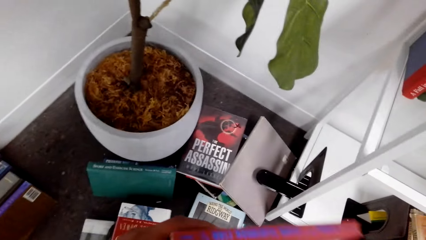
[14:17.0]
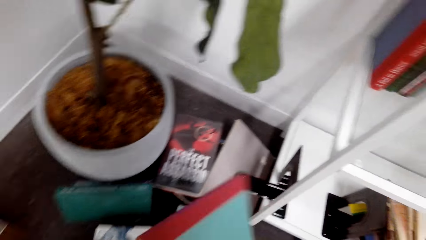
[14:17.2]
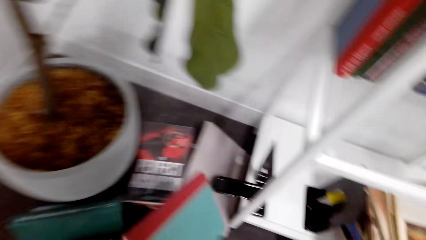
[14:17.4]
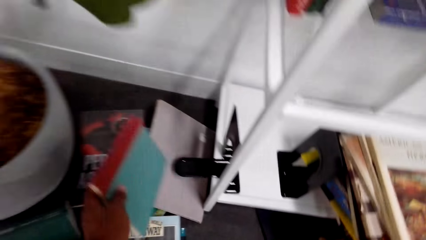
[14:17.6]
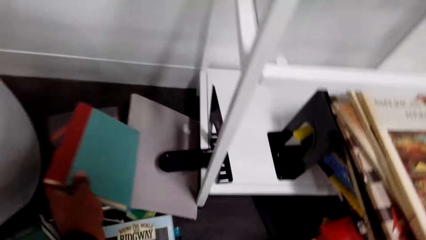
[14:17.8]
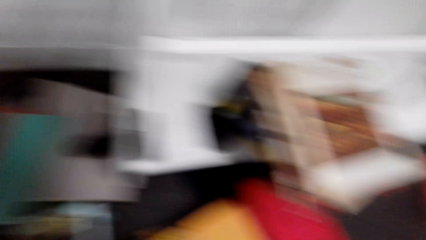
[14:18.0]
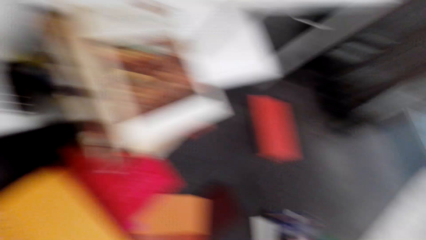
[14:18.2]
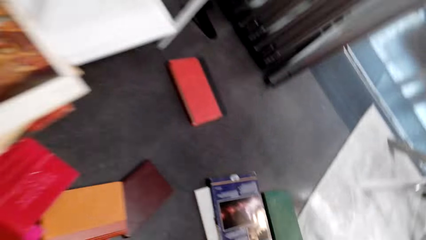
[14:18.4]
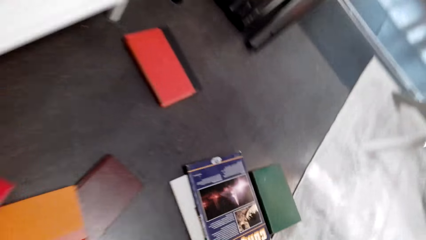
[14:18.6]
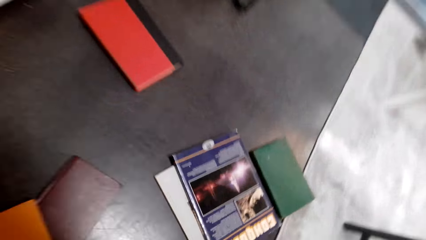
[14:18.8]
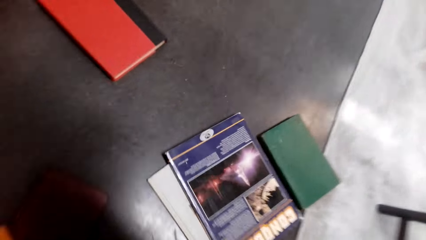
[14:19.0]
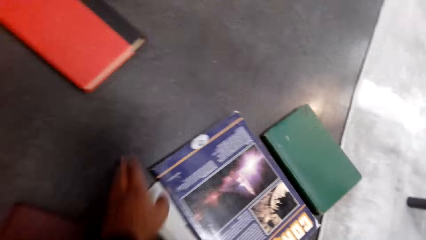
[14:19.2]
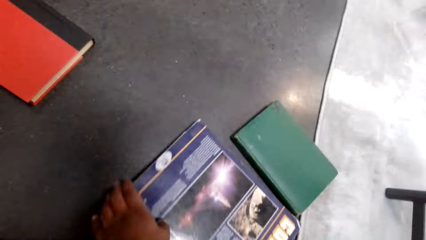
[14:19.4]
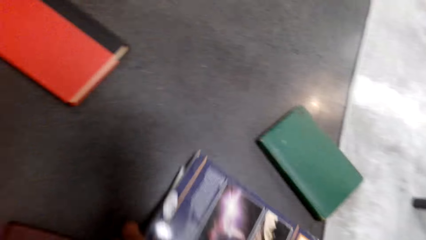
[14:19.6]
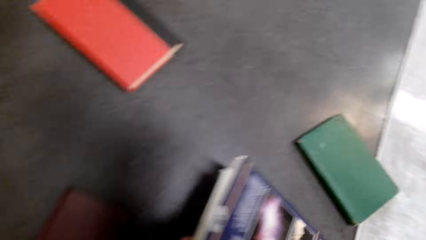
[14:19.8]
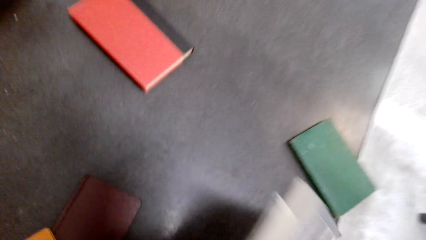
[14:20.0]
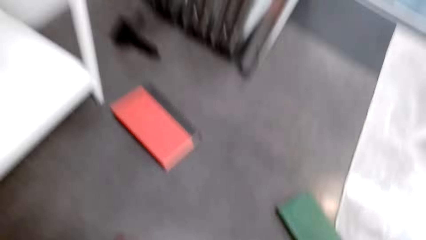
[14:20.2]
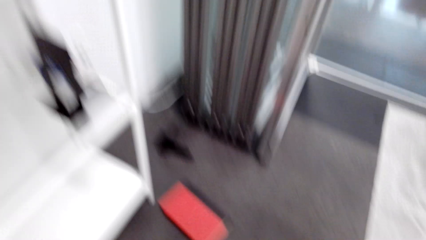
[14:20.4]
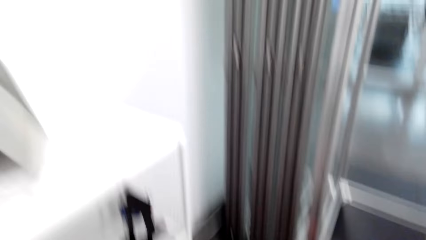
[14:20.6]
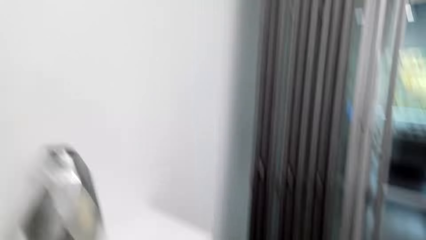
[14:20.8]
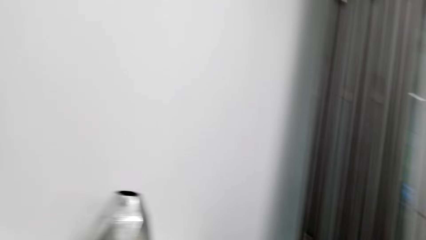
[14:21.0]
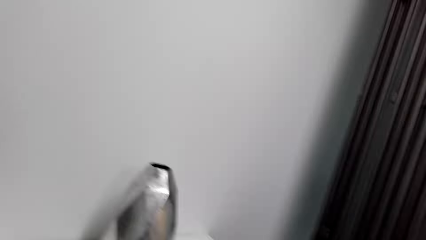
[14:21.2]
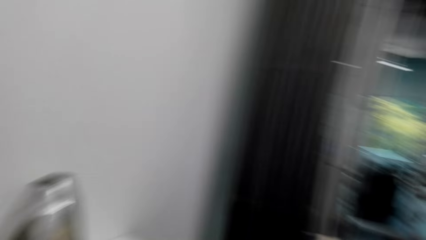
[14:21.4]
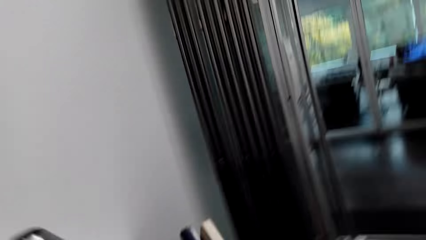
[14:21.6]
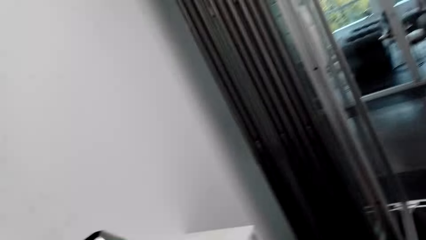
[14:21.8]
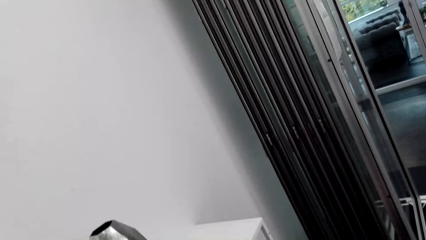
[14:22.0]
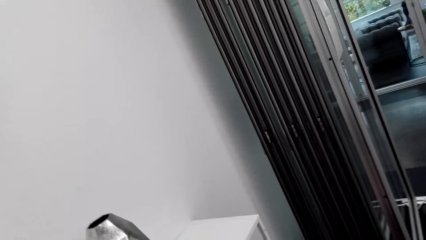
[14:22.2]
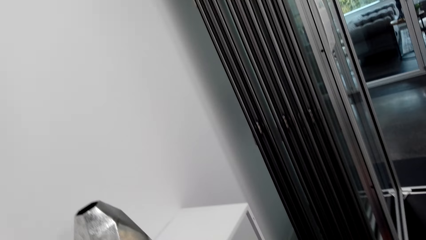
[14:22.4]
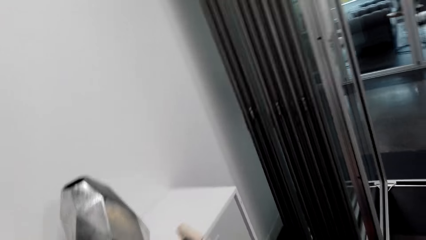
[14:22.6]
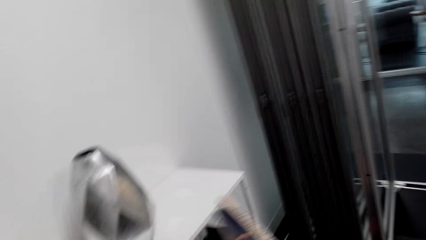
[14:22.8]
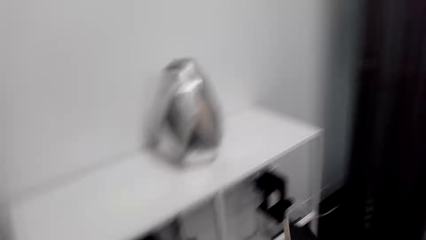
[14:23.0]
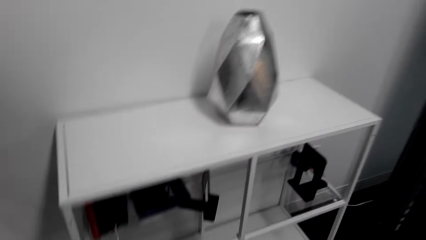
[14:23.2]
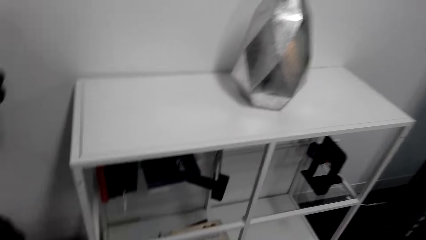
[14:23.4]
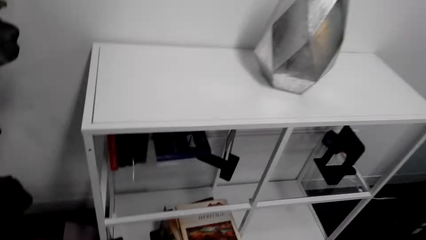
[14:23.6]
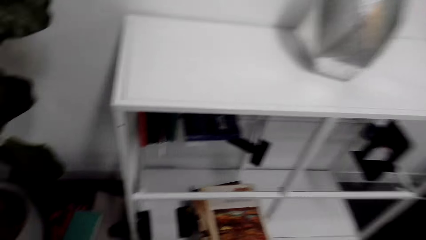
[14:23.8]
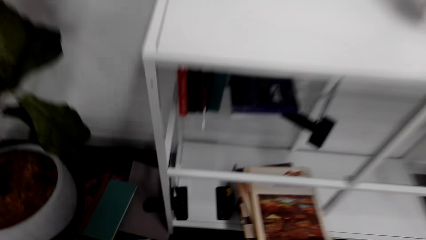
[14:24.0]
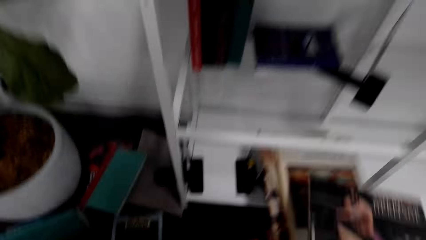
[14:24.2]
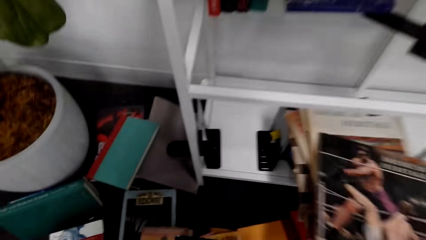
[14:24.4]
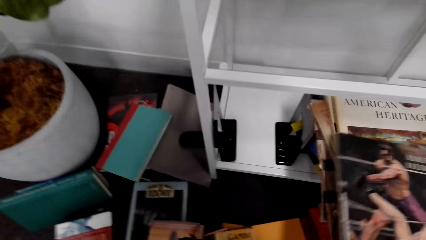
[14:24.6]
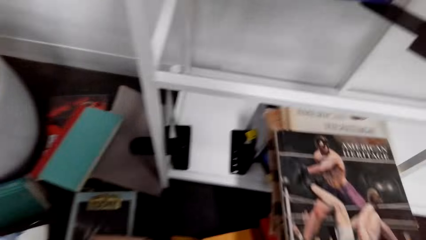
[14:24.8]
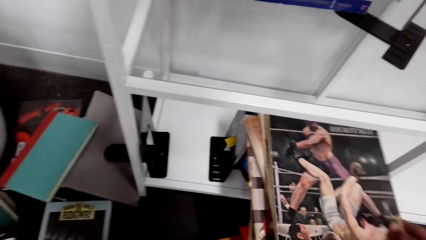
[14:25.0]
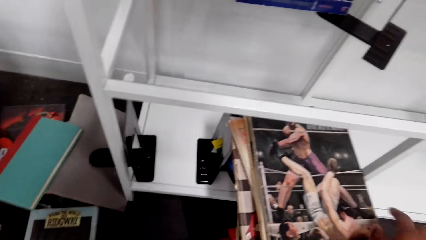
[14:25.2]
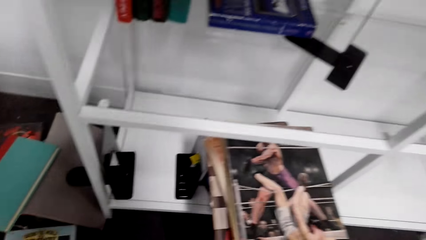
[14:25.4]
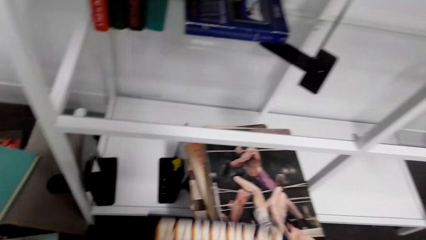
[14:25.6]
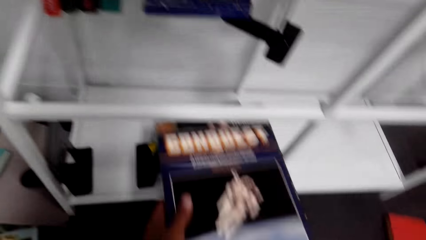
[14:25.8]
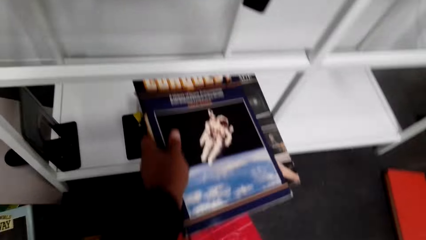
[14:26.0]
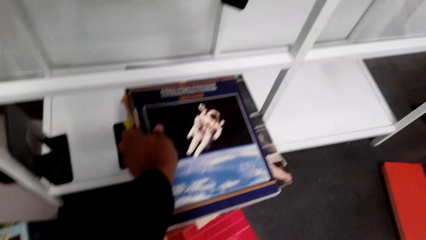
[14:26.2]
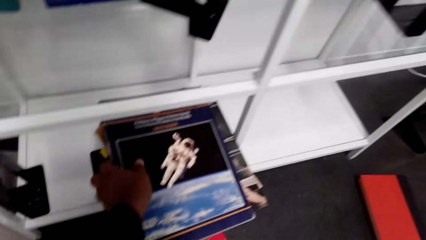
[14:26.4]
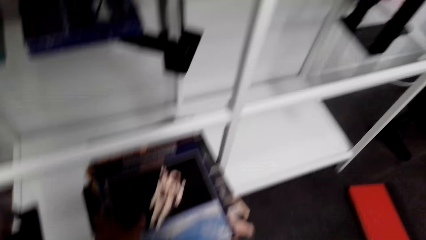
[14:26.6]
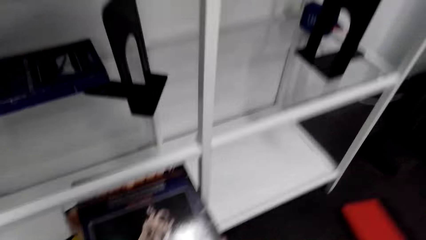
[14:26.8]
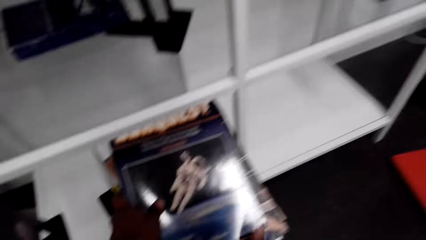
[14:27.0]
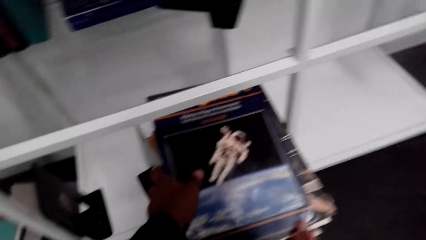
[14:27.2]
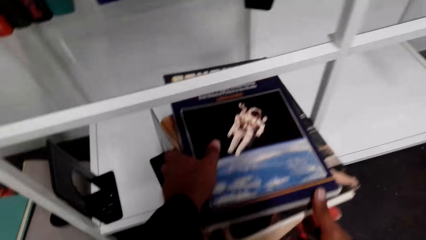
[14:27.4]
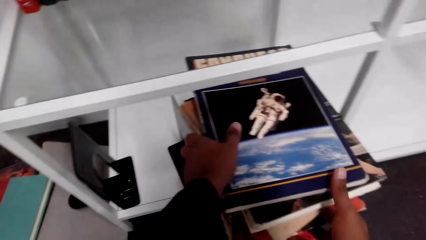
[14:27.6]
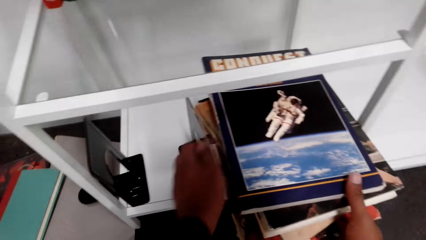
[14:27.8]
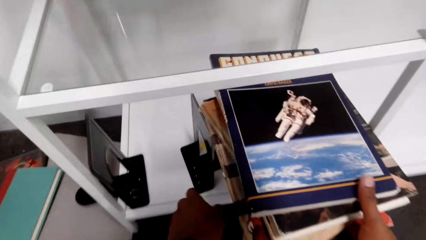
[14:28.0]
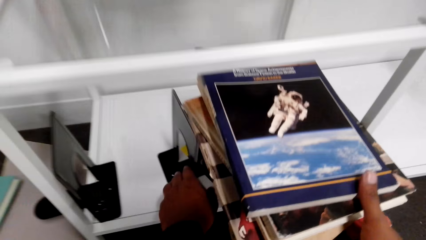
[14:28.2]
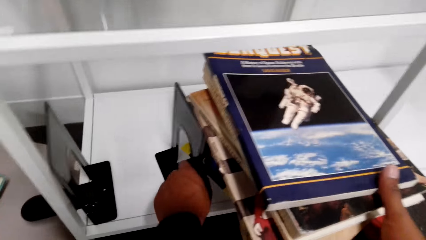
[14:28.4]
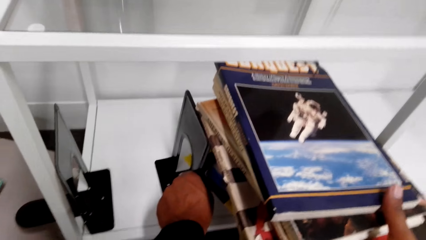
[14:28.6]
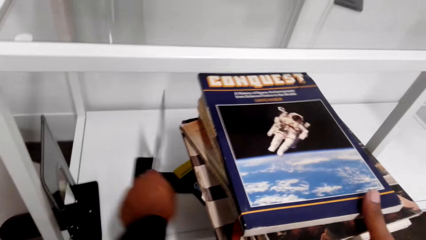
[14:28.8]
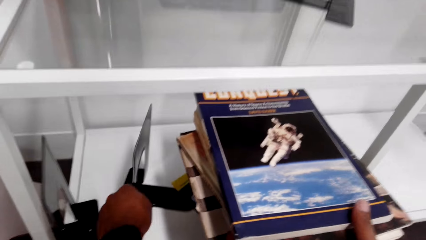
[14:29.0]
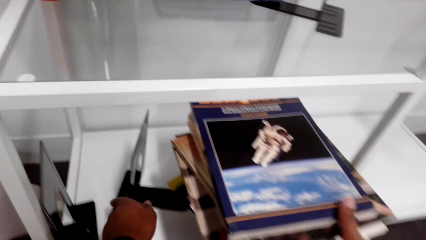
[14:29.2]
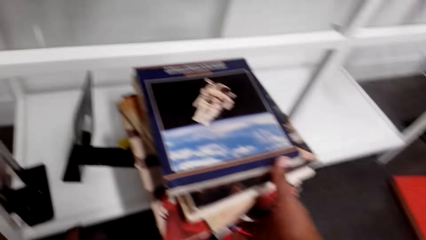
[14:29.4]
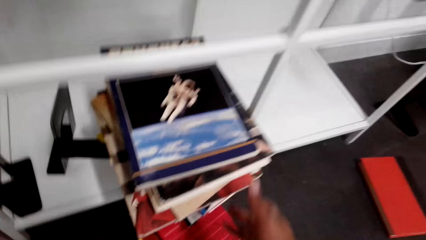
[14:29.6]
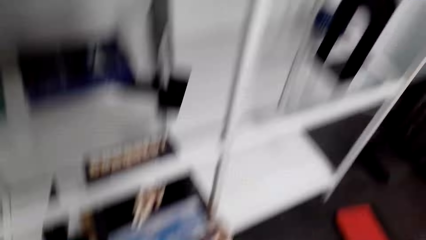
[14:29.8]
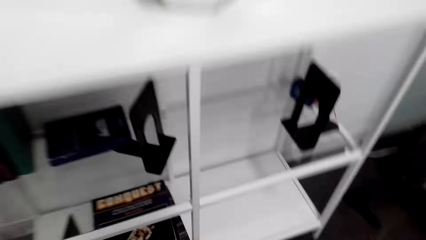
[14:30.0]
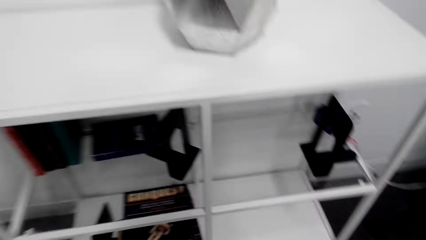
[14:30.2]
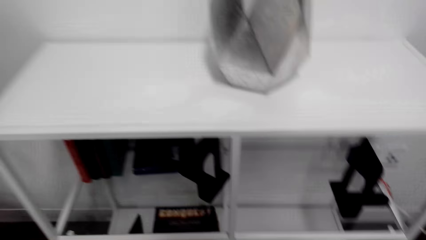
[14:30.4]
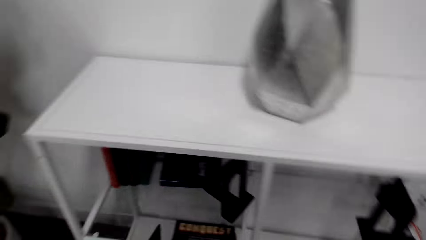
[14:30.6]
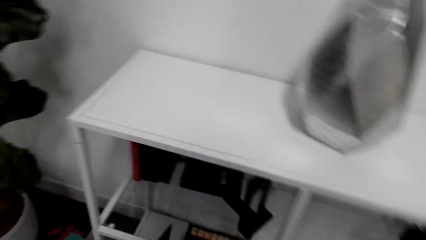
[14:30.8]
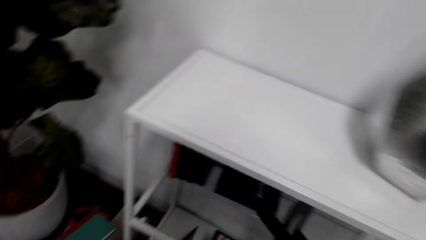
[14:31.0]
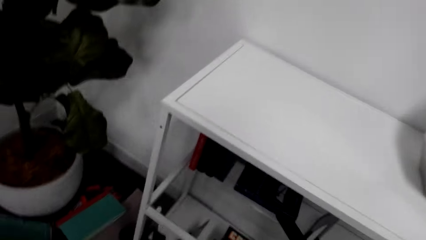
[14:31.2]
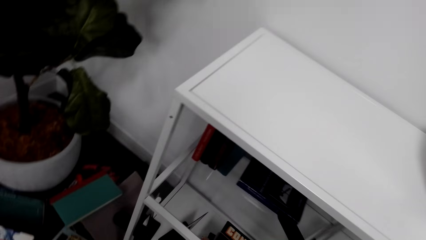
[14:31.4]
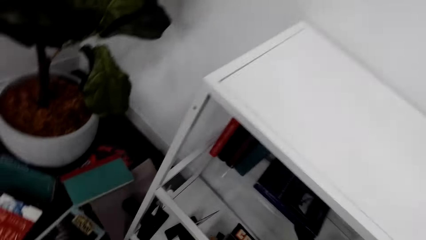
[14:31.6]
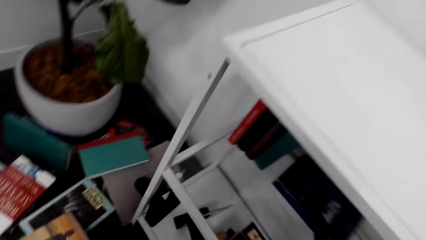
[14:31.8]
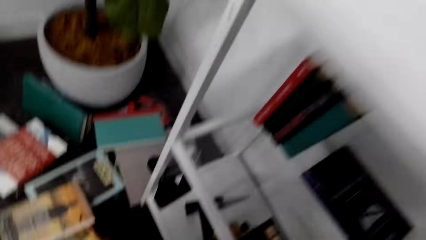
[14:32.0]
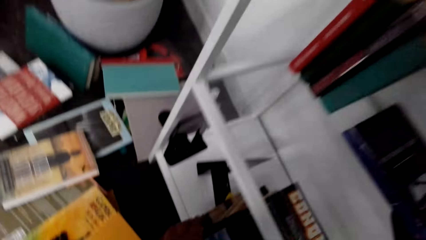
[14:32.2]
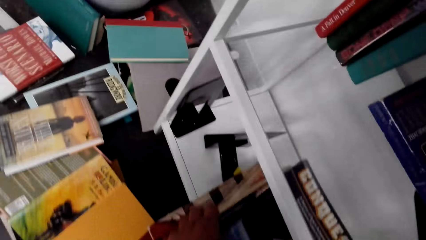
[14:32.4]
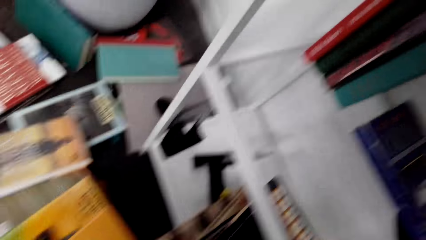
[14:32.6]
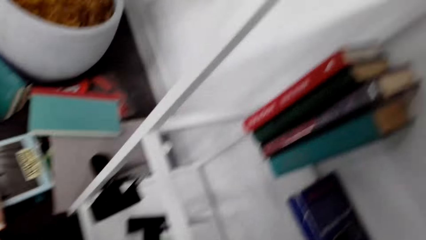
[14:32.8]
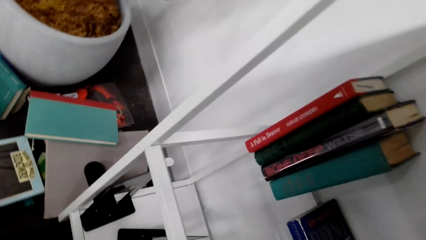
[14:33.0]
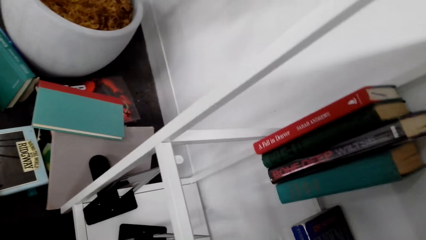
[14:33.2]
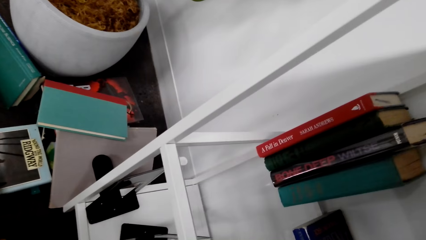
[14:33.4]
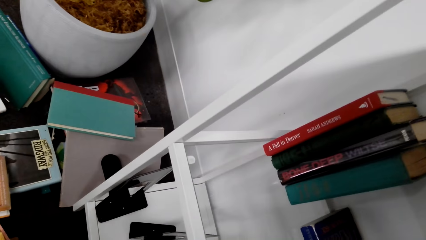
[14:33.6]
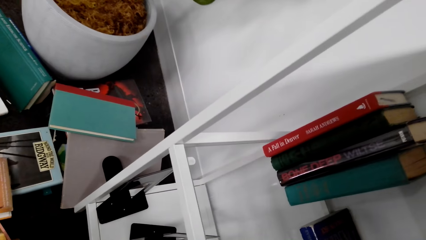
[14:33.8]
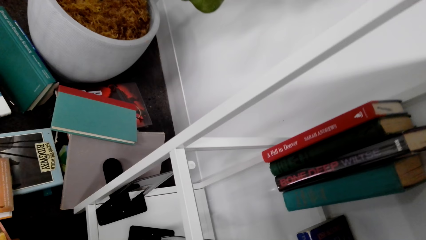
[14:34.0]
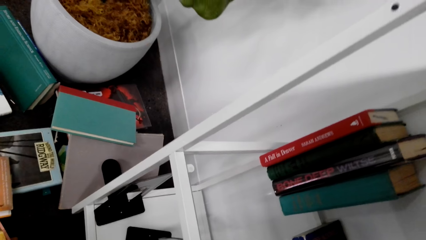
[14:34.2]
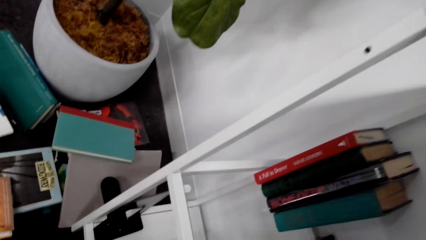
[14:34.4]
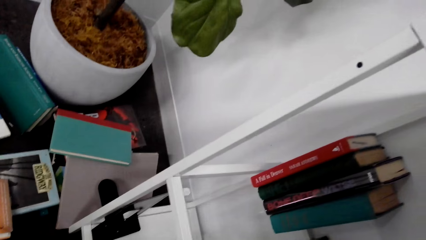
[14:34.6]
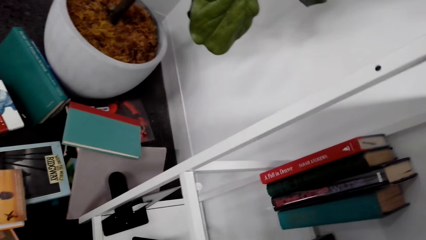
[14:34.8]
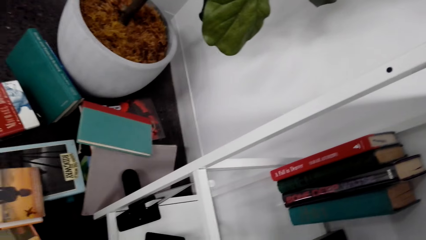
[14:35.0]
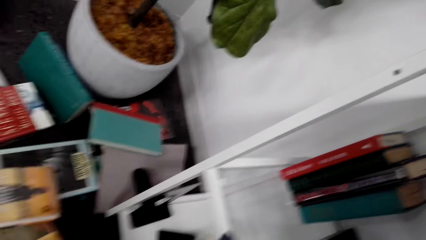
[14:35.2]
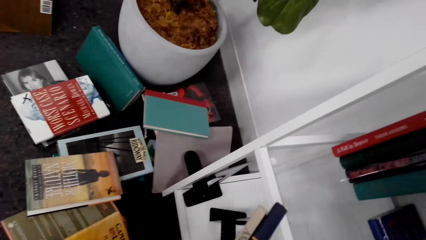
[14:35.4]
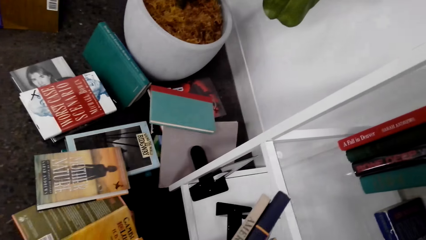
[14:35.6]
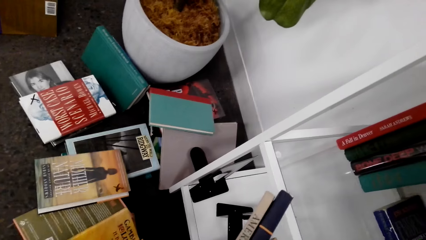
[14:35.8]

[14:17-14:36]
The camera wearer holds the notebook. They drop the books. They pick up the book. They look around. They put the book on the shelf. They move something. They look around. They pick up the book on the shelf. They look around.
